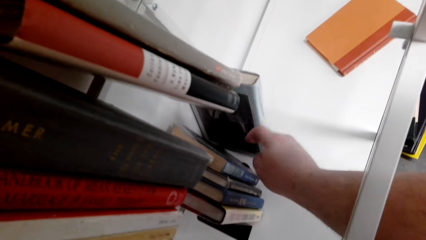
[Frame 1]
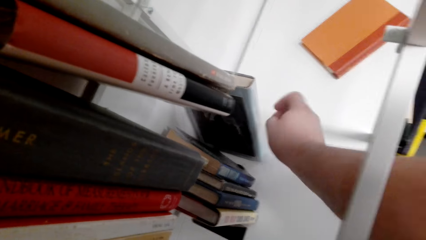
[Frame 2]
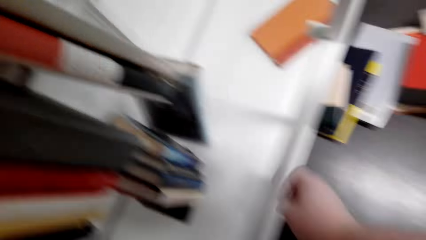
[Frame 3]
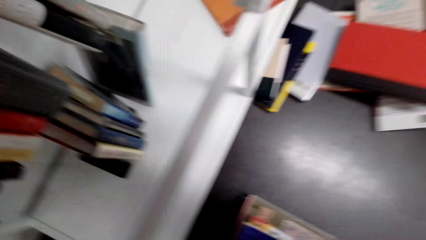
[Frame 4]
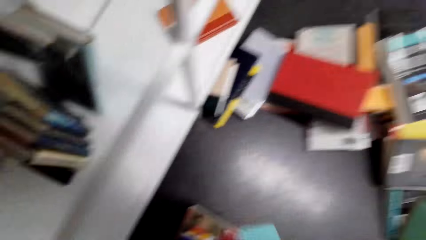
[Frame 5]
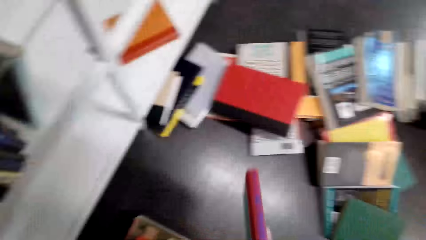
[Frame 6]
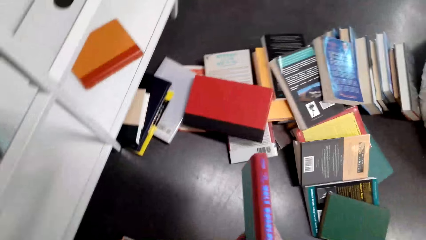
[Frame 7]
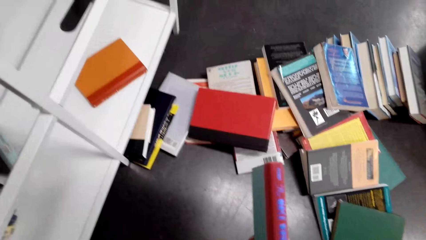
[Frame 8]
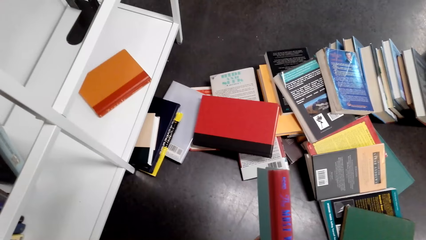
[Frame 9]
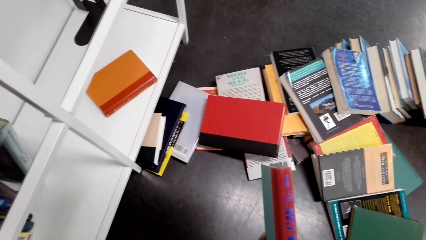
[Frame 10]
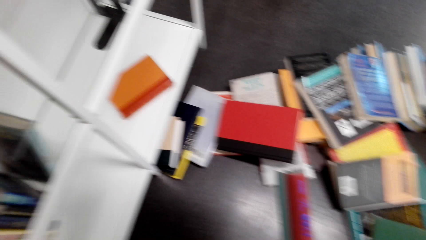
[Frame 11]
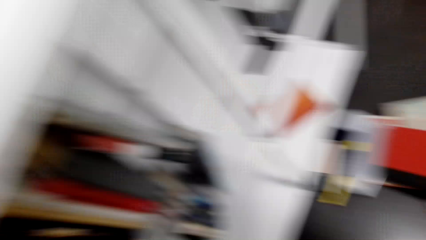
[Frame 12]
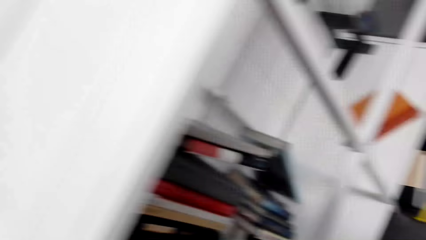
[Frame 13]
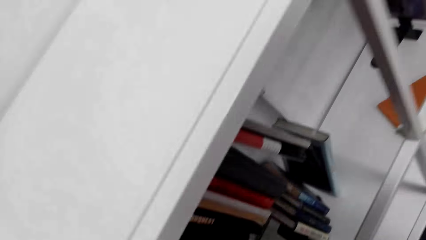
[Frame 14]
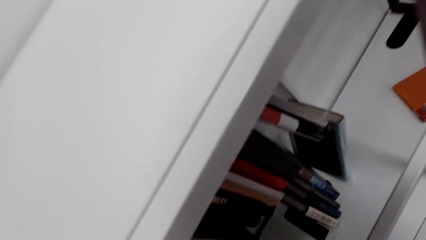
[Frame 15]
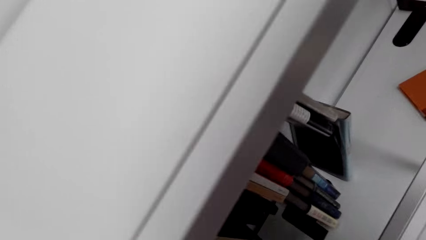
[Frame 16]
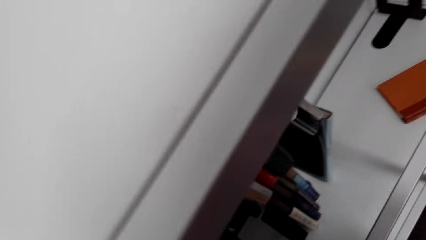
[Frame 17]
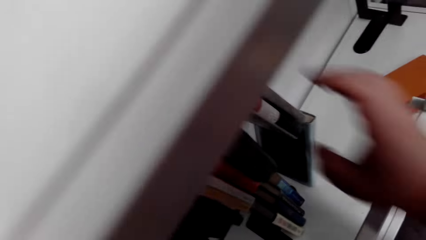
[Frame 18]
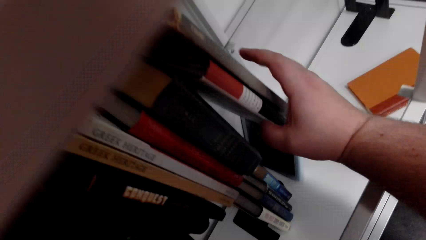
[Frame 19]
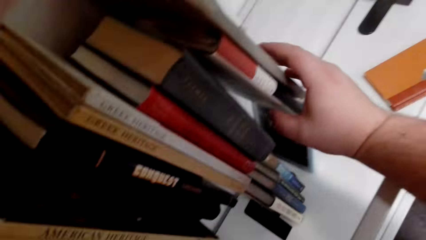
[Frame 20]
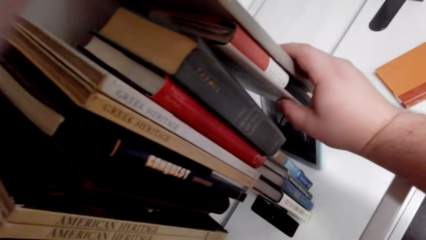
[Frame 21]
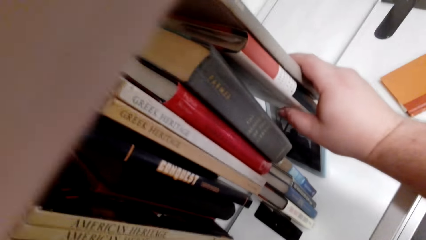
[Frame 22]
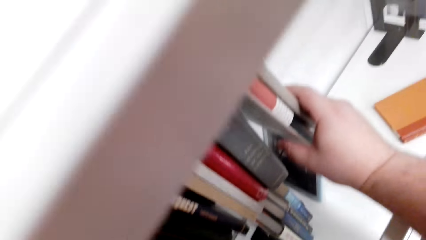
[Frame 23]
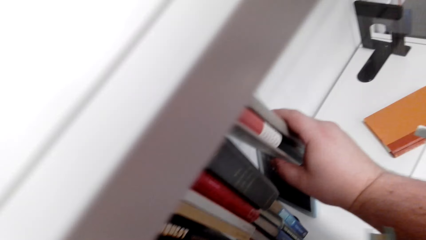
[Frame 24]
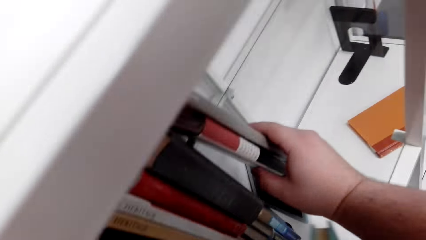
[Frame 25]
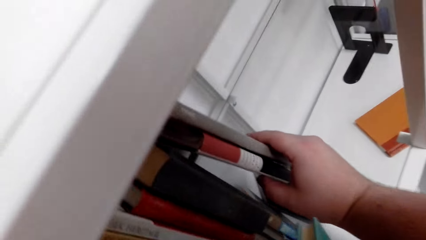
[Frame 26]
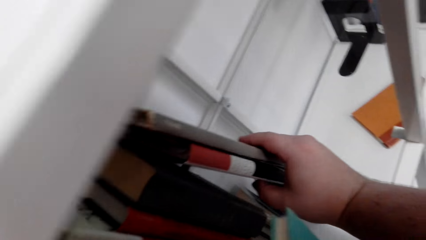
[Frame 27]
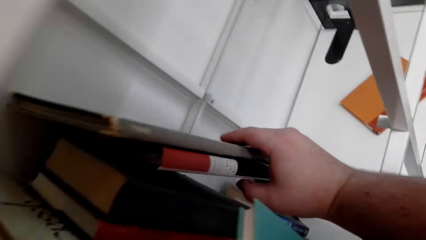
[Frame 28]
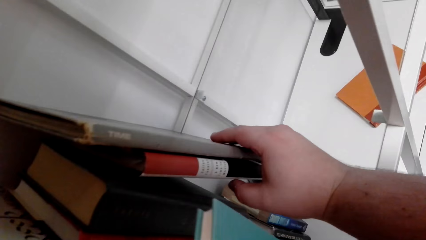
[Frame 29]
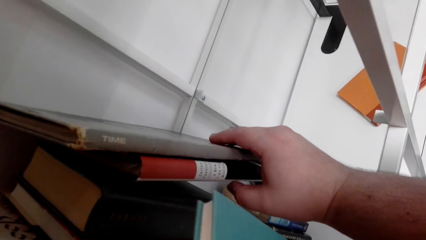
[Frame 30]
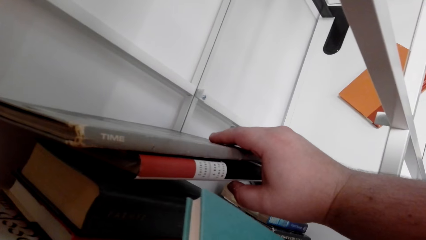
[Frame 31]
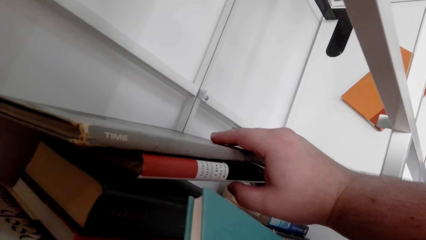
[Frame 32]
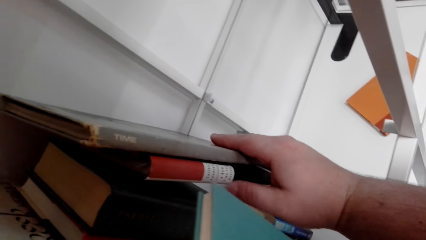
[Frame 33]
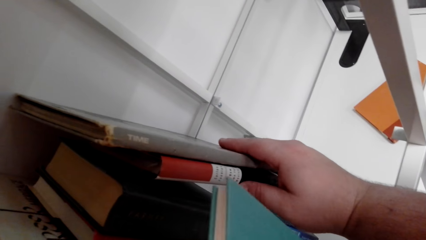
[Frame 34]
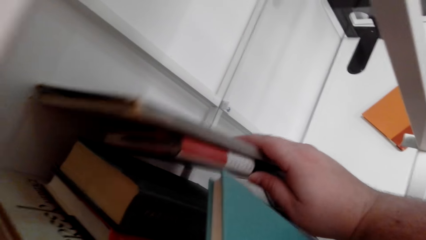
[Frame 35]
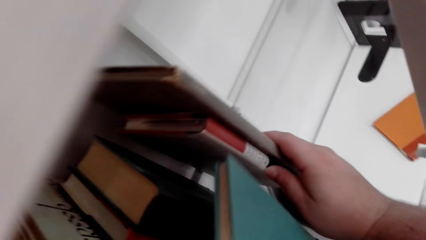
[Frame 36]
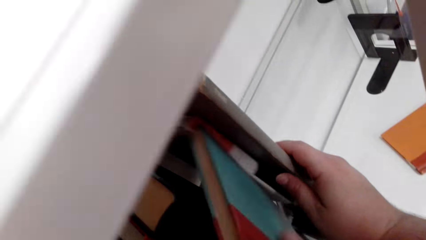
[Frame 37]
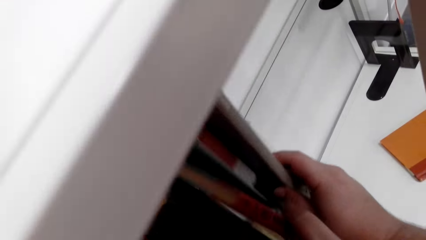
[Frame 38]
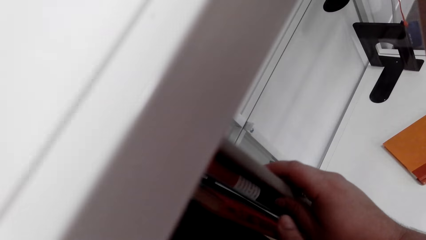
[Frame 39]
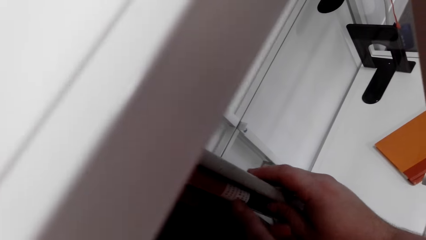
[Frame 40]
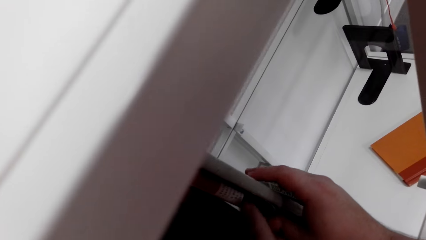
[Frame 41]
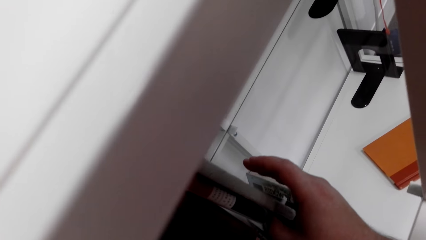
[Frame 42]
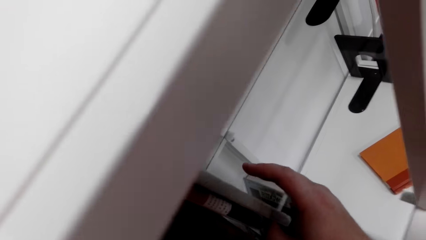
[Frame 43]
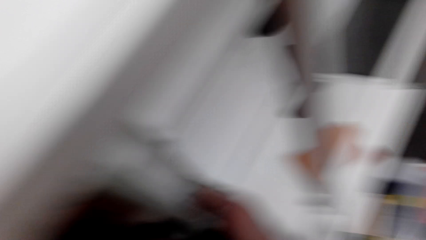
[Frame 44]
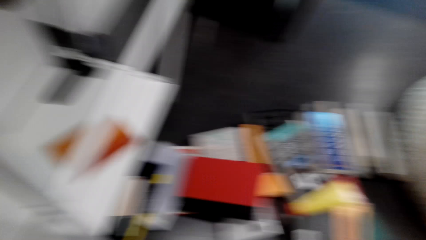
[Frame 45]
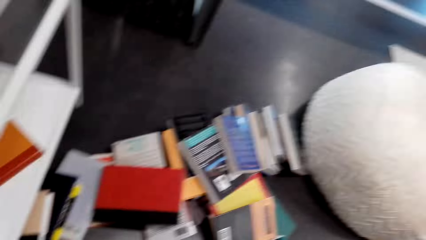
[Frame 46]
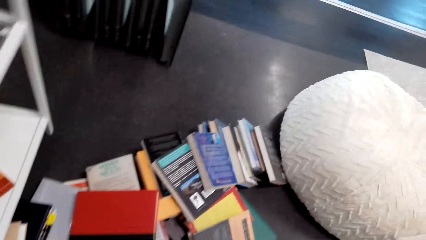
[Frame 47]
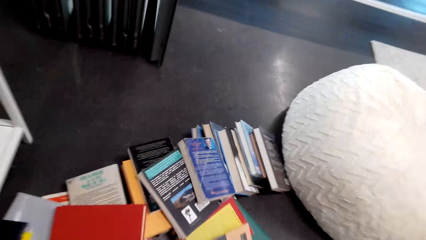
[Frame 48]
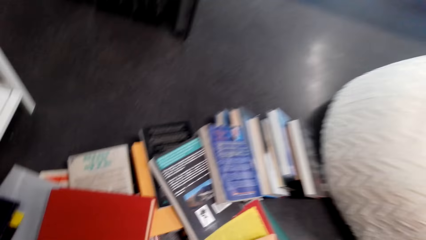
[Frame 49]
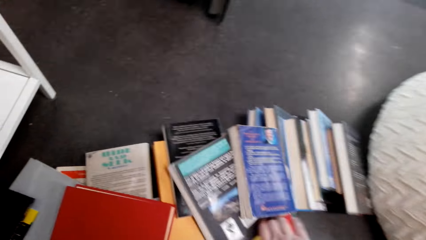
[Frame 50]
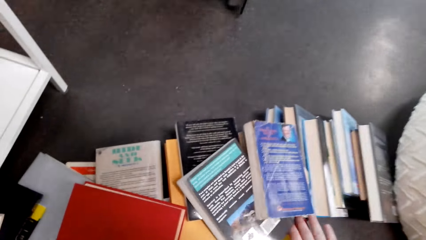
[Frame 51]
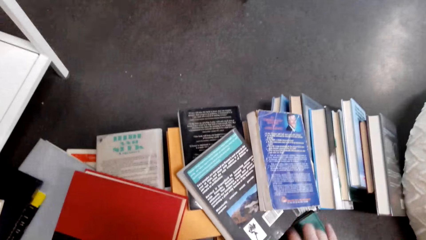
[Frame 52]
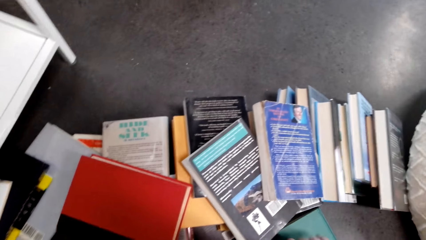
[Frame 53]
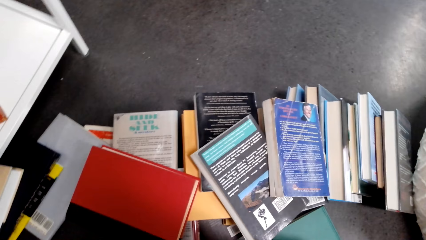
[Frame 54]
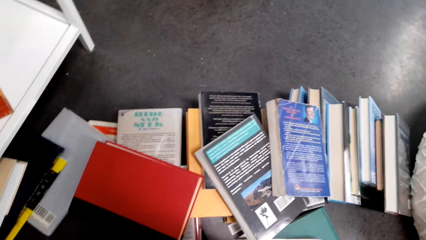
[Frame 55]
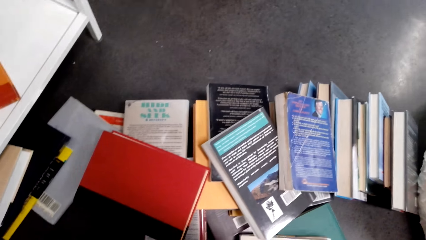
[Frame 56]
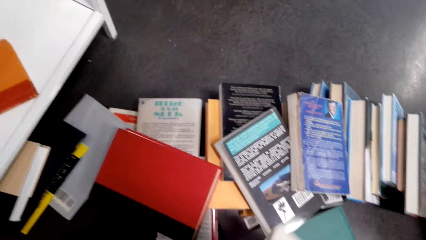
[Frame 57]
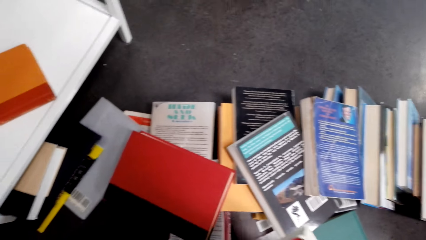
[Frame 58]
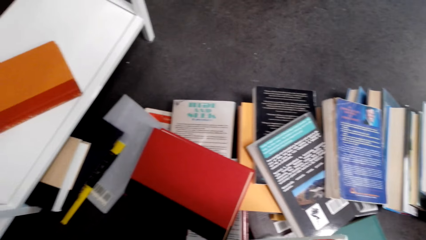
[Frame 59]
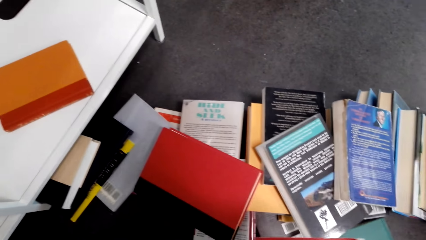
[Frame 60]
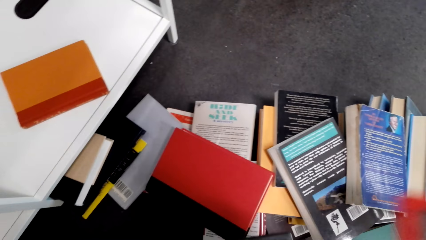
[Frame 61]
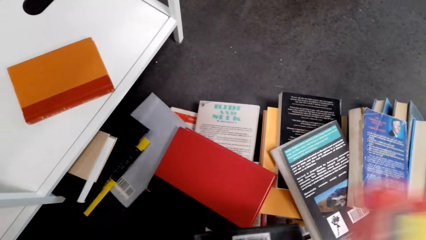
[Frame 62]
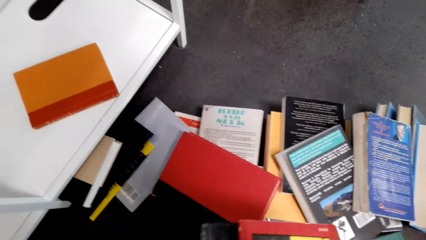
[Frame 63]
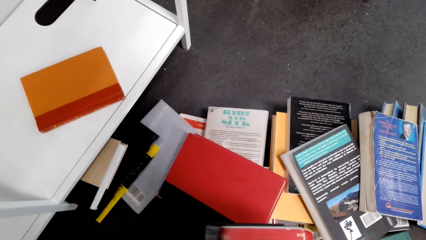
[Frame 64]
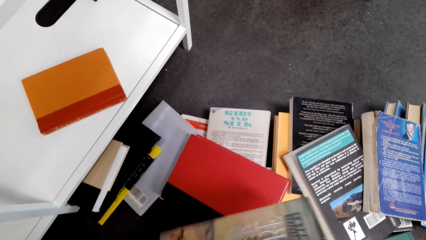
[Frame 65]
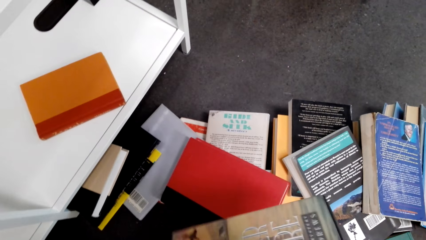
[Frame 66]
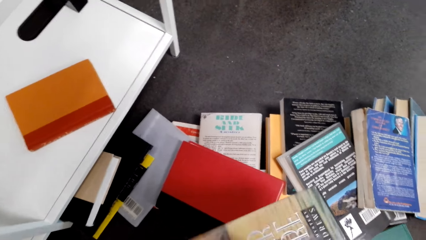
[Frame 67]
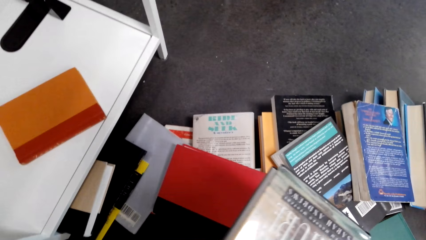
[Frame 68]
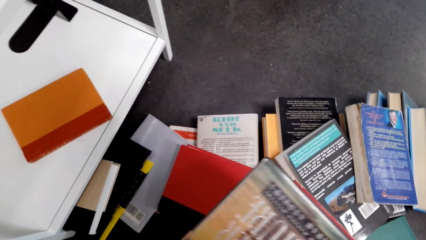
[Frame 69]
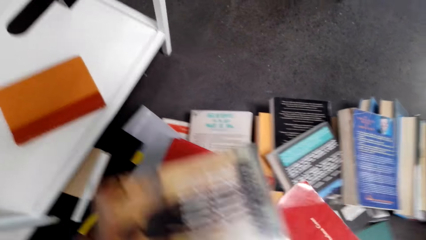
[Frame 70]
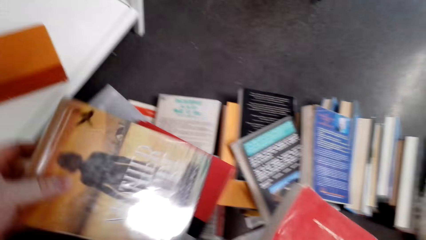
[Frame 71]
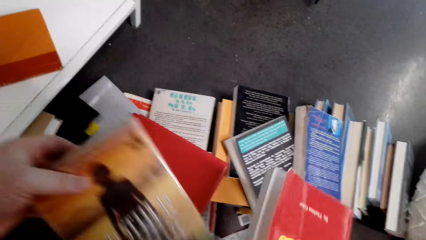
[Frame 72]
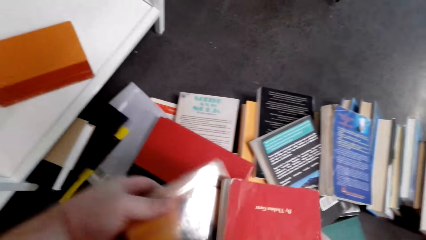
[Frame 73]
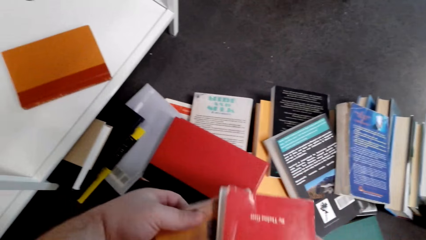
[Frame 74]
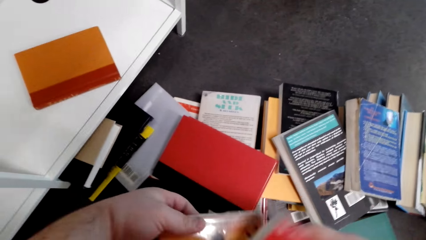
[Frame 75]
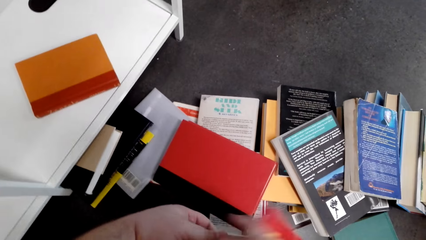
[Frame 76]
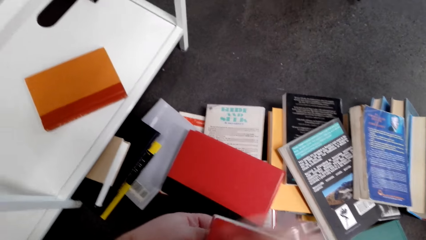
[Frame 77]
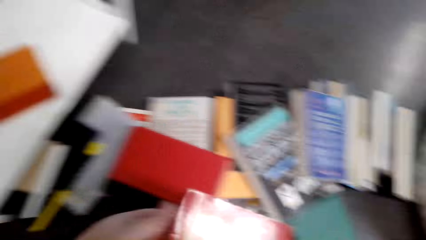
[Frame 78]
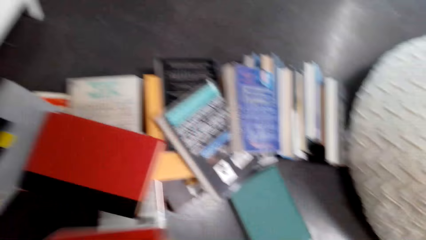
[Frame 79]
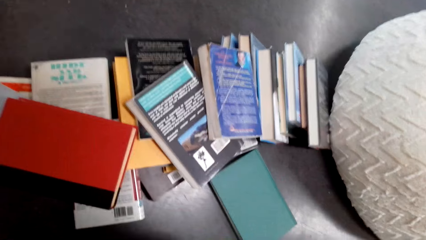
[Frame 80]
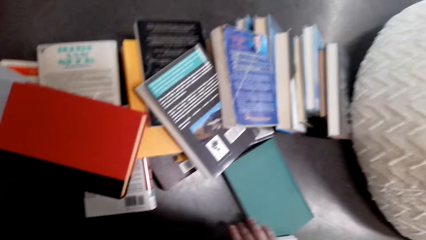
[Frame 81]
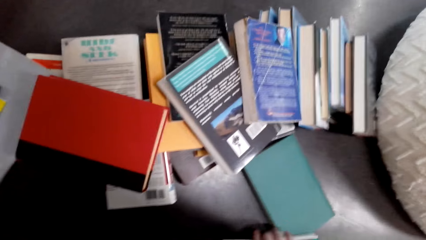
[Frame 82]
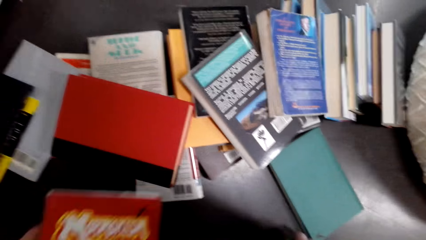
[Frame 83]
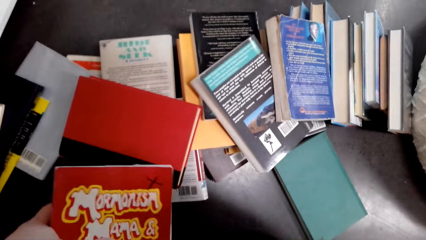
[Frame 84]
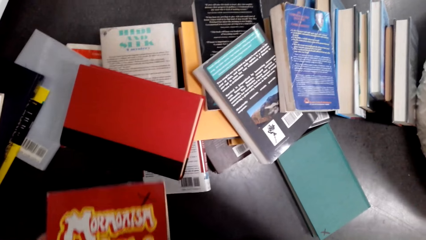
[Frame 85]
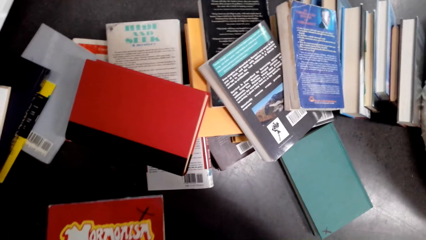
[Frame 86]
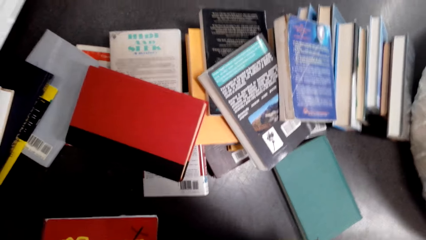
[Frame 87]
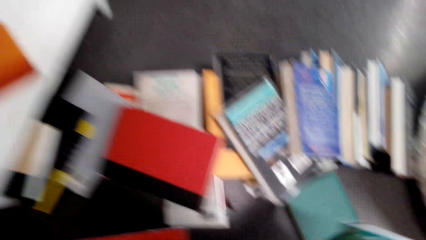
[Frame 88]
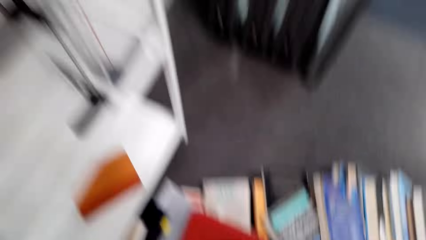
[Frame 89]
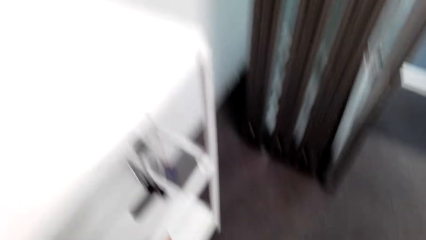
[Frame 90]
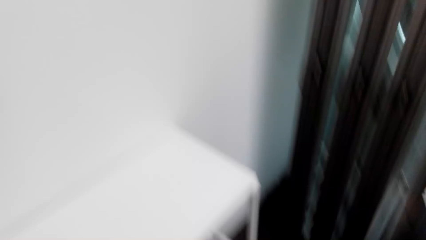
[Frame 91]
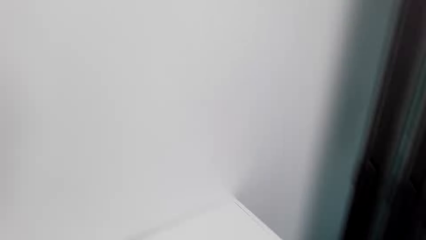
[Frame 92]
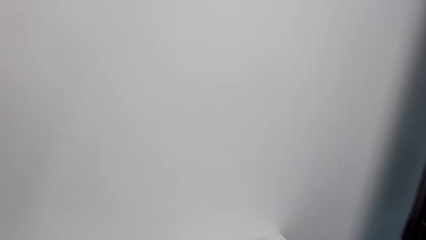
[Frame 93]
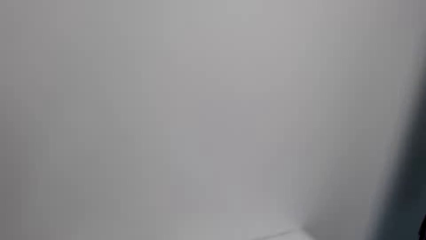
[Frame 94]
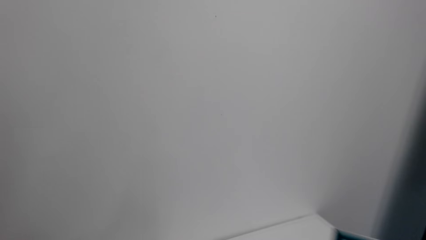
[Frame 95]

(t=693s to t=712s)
The camera wearer fixes a book on the shelf. They look at a book. They pick up two books from the floor. They hold some books. They fix a book on the shelf. They put a book on the bookshelf. They pick up two books from the floor.
